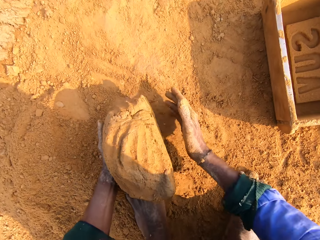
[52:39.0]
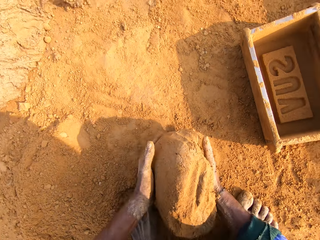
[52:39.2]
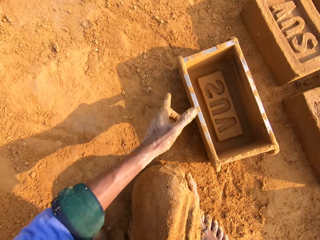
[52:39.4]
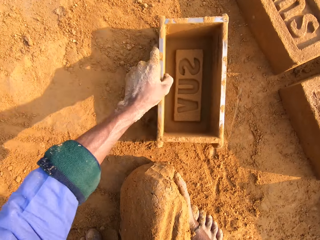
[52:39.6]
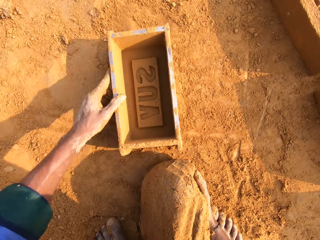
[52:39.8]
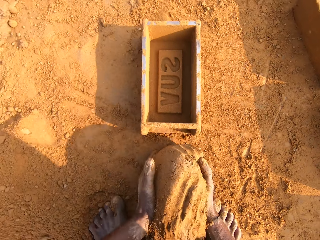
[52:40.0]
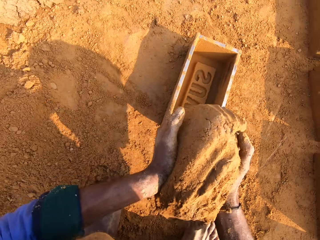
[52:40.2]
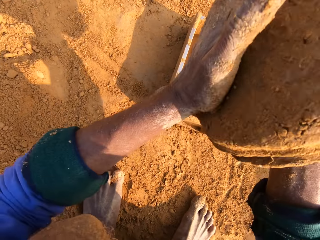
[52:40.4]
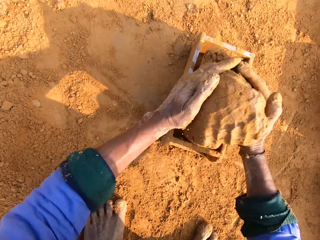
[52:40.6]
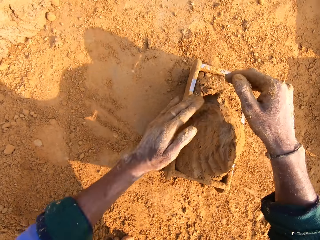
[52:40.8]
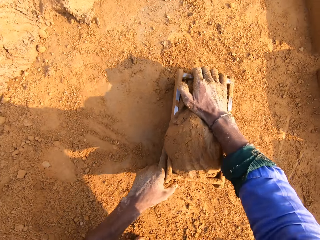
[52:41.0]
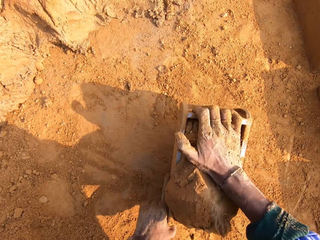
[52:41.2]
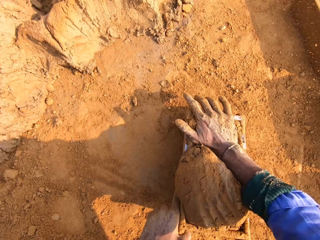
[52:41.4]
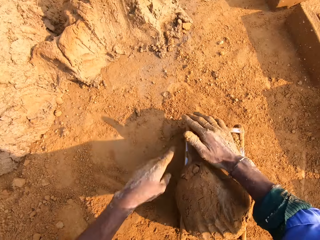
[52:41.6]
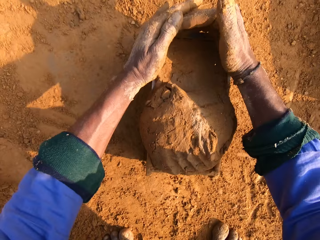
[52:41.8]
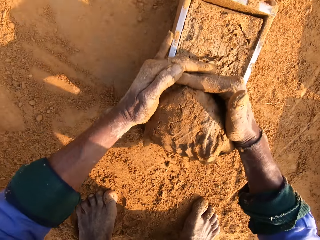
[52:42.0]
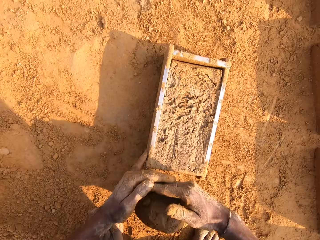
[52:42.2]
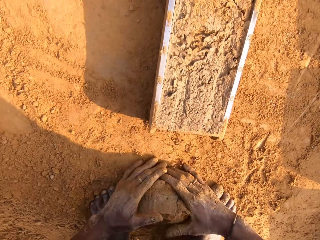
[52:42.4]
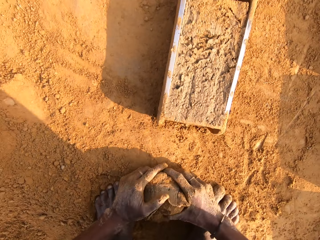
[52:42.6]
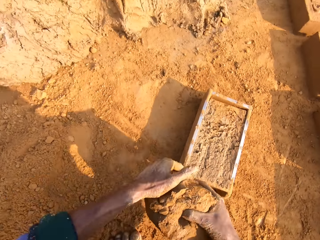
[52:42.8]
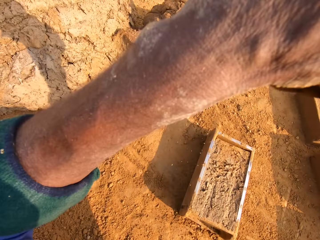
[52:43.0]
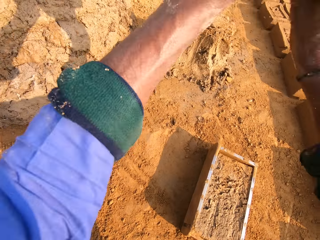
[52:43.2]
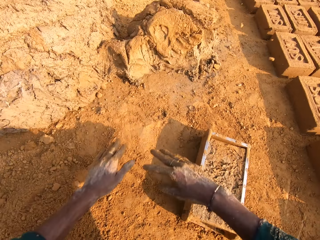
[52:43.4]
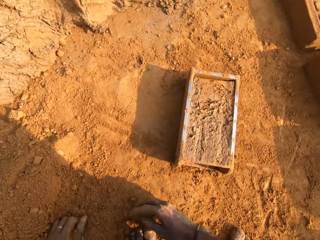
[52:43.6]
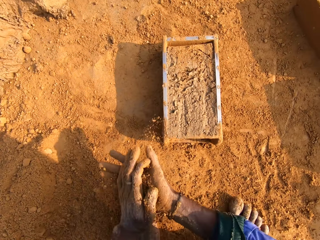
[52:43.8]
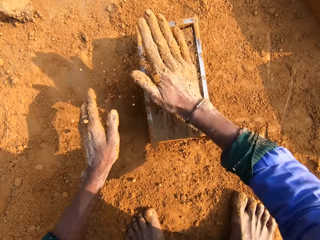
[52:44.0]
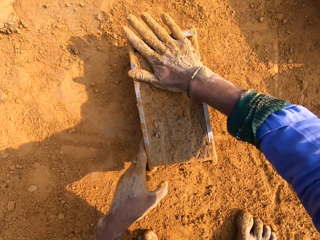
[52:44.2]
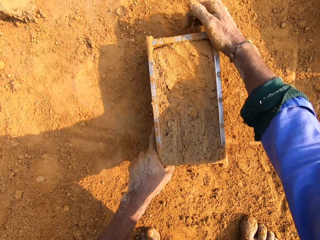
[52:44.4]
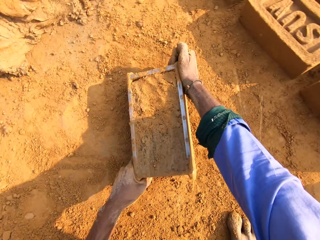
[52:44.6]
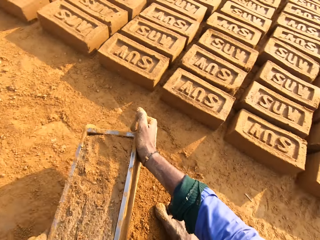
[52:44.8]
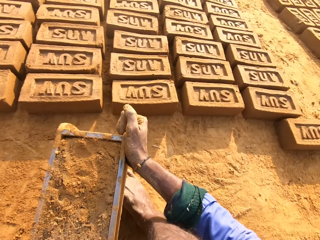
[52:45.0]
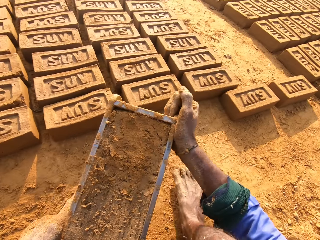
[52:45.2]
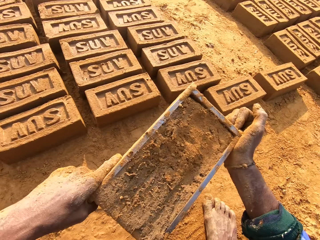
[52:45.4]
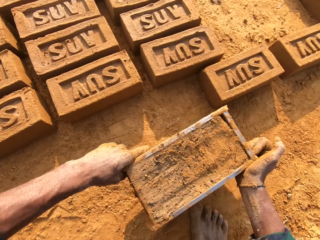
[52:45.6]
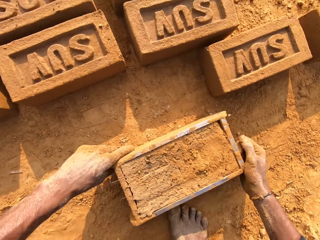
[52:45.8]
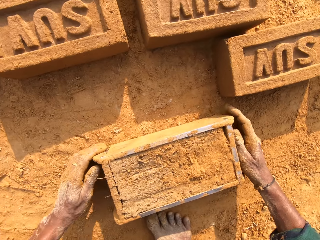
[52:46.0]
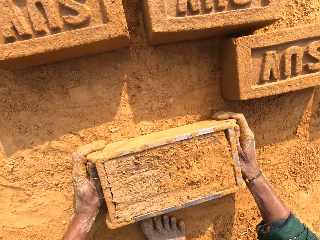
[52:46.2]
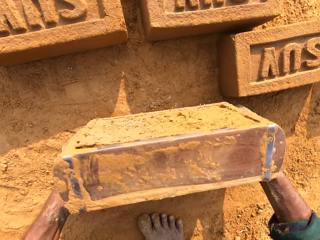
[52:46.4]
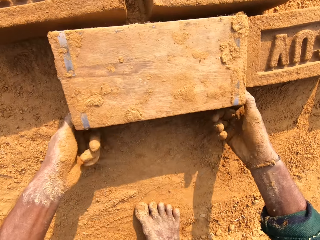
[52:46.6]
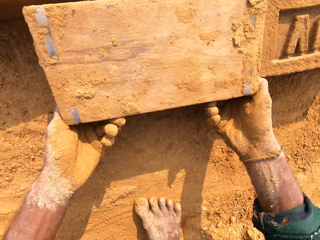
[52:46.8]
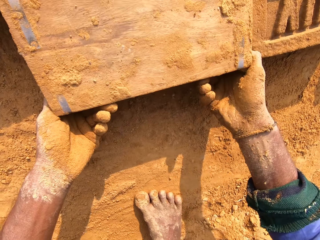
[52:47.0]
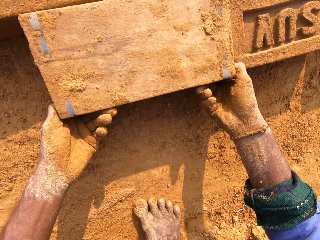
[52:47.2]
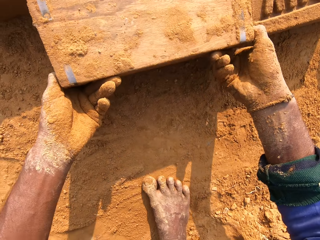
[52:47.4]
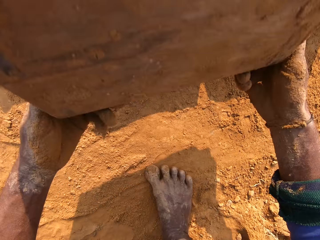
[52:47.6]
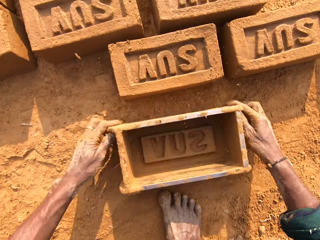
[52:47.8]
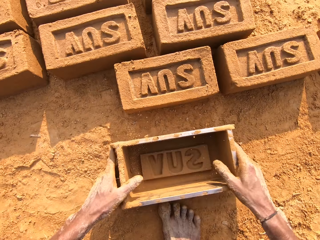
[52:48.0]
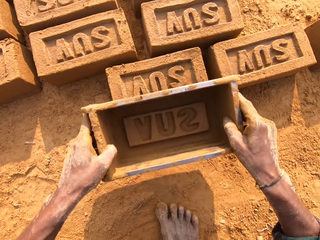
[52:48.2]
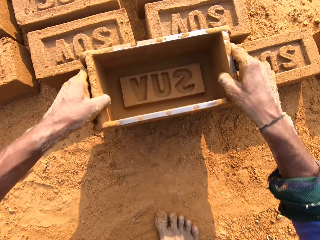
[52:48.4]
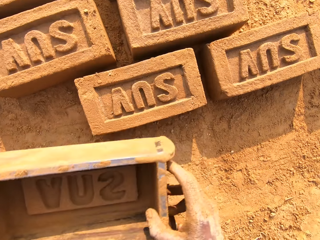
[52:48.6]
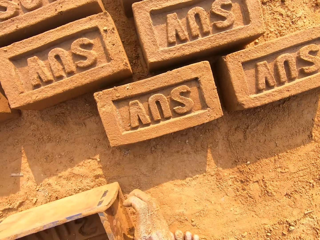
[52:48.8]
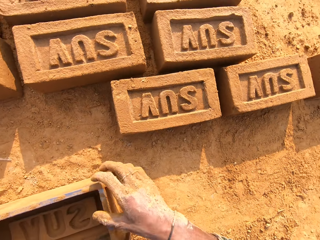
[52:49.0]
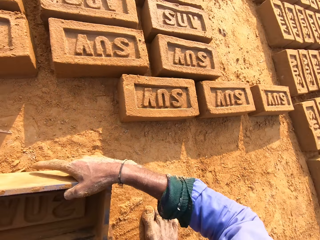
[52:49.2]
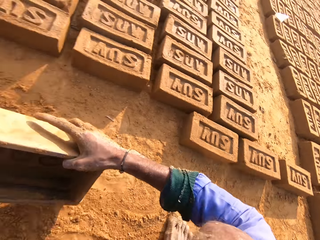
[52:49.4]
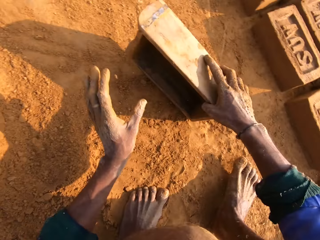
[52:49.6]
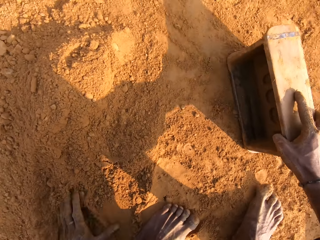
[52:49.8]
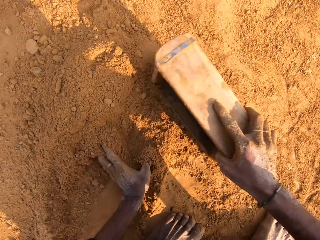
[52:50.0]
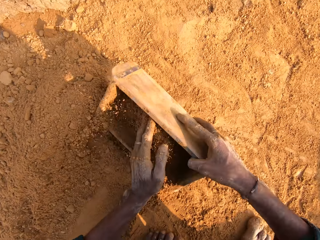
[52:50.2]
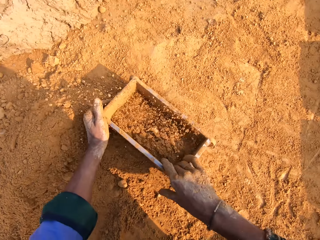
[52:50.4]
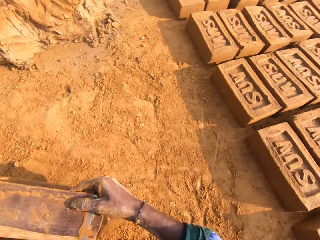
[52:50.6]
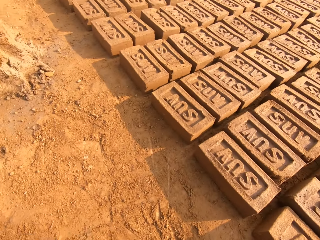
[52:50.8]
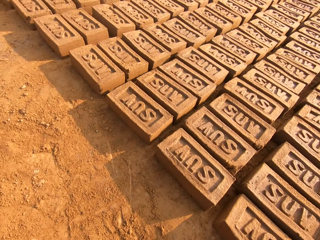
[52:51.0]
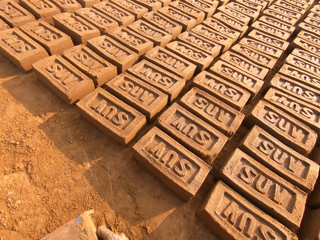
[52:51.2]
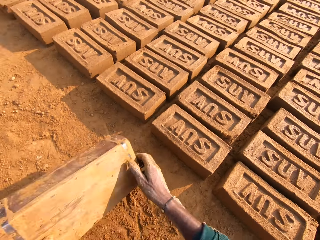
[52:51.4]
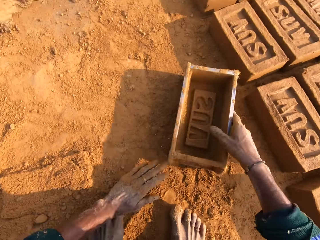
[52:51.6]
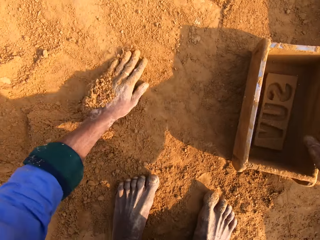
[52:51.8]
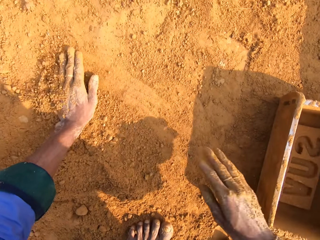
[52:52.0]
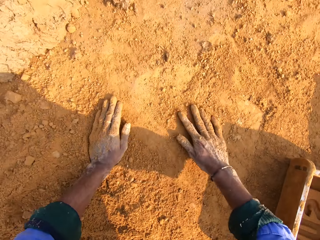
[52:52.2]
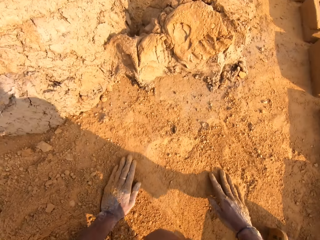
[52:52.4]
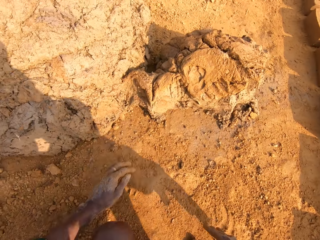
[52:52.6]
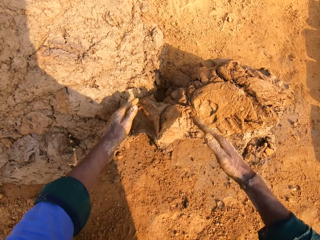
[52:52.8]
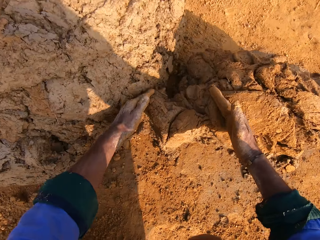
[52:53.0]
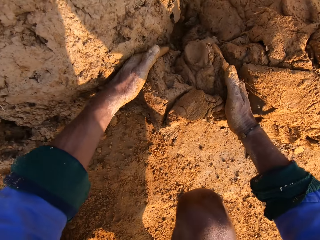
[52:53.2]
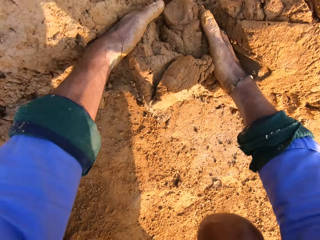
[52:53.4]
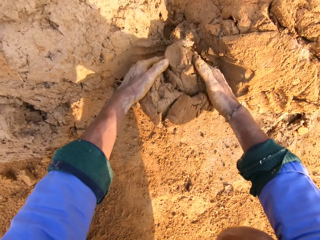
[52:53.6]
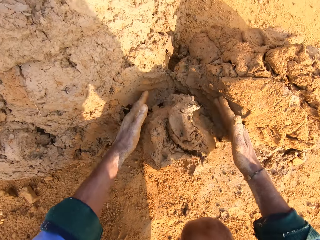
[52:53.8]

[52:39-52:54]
The camera wearer picks the mud. They pick the brick mold. They move the brick mold. They put clay in the brick mold. They press in the clay. They cut the clay. They pick the mud. They drop the clay on the heap. They collect soil. They touch the soil. They put soil on the clay. They pick the brick mold. They put the brick mold on the ground. They flip the brick mold. They remove the brick clay from the brick mold. They put the brick mold on the ground. They put soil in the brick mold. They remove soil in the brick mold. They put the brick mold on the ground. They spread soil with their hands. They touch the soil. They cut the clay.

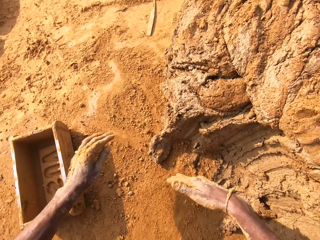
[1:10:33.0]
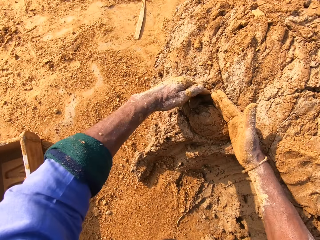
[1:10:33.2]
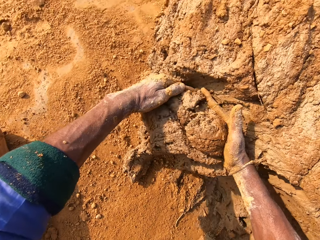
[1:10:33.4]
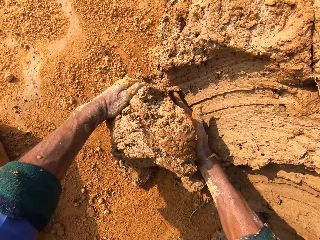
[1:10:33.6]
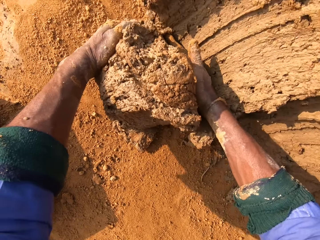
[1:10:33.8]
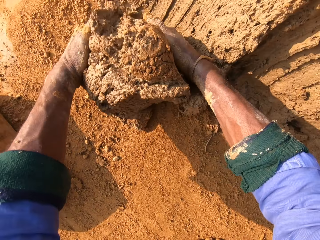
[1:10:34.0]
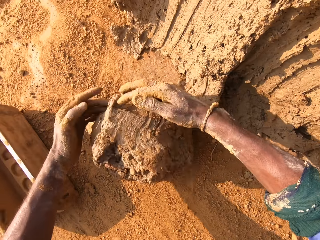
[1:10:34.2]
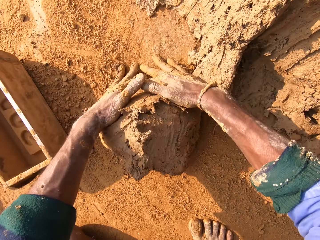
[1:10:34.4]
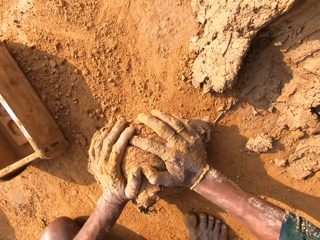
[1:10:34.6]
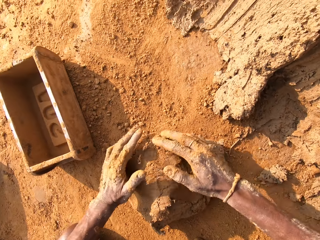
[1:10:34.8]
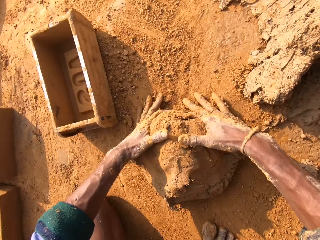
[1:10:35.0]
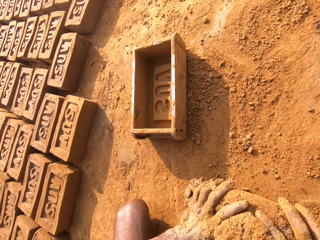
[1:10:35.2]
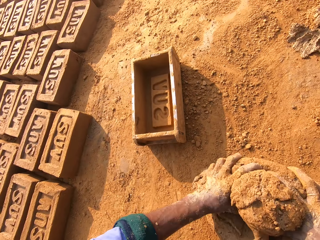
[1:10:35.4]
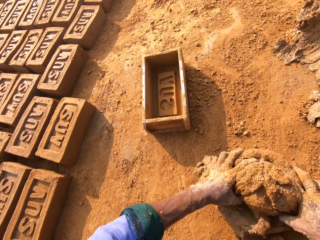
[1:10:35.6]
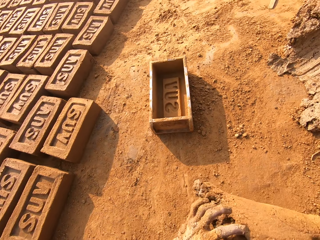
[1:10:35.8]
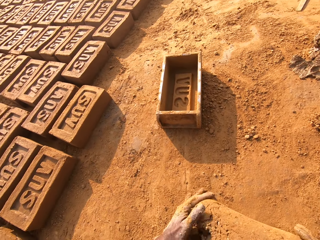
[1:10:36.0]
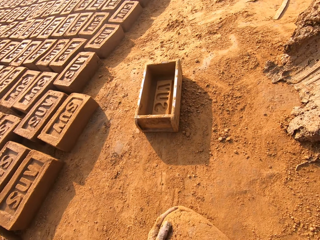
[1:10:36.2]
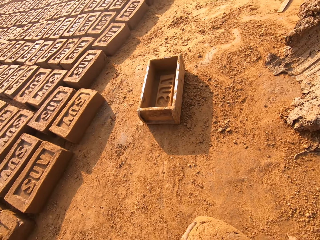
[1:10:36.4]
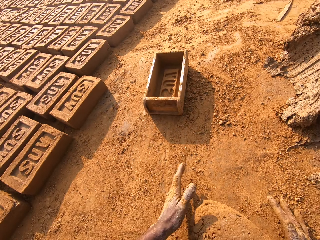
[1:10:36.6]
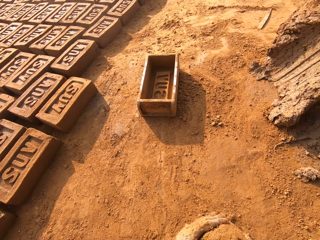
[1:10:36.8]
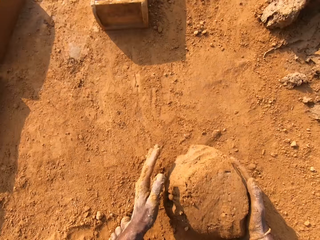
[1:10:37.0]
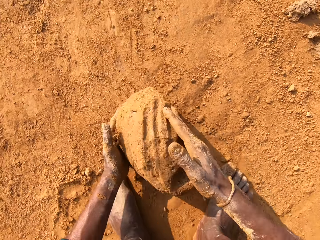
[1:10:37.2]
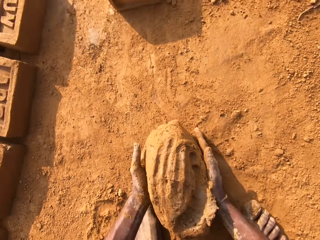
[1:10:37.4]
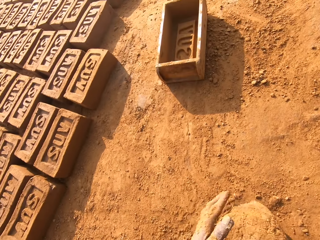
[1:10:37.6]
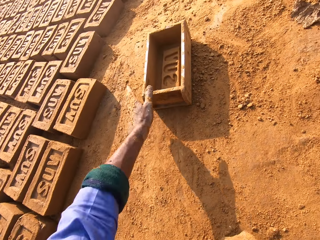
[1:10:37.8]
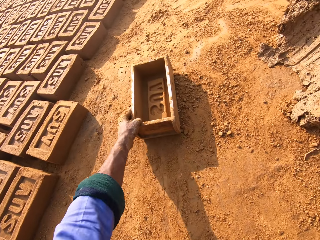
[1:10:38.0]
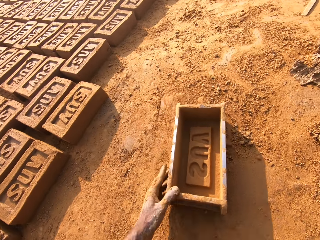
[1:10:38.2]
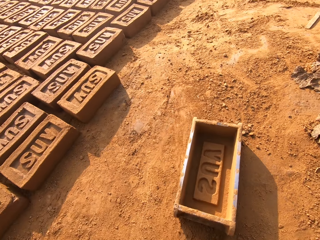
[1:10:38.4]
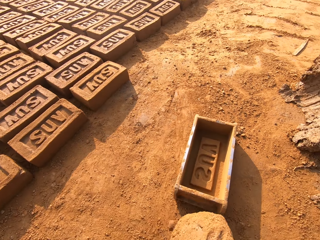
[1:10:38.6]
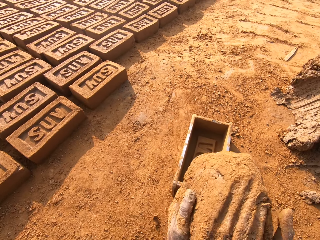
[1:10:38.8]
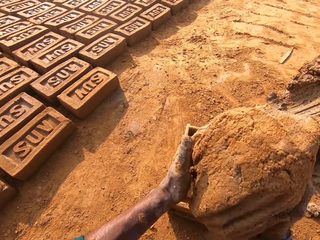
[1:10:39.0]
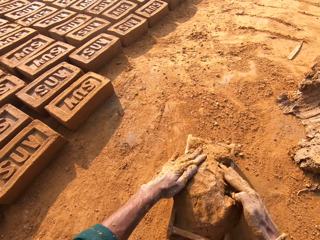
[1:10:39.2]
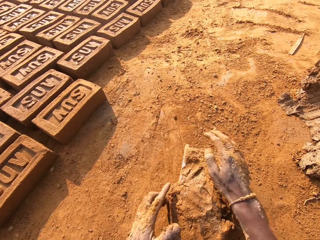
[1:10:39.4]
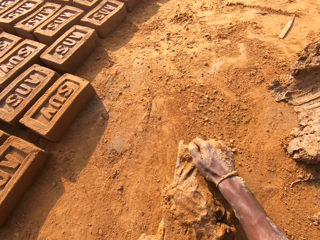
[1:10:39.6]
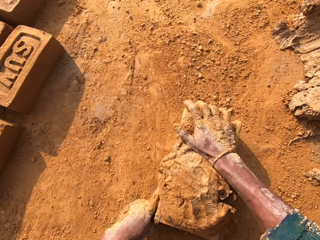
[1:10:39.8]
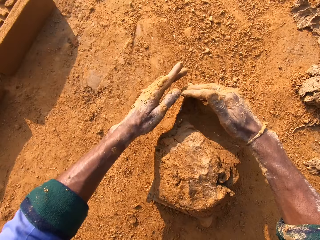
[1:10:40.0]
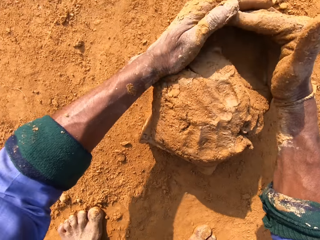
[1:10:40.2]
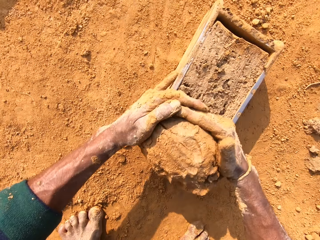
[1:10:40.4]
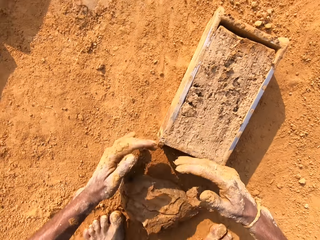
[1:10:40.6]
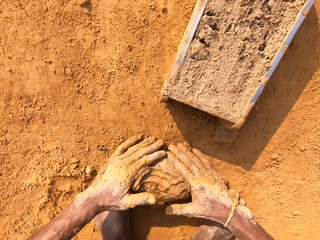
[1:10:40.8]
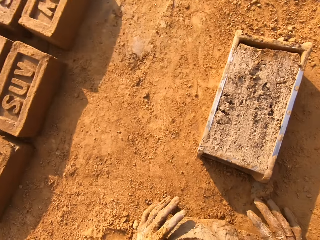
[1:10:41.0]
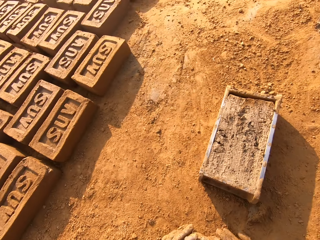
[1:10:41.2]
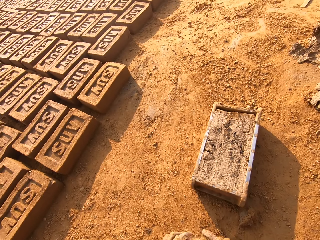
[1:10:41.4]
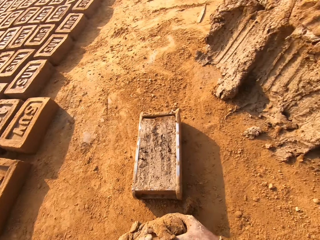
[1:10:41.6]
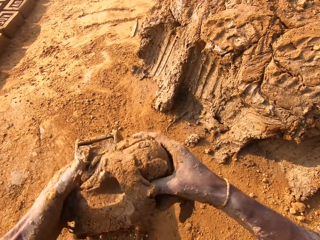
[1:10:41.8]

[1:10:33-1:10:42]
The camera wearer rubs hands on the soil. They cut mud with both hands, roll the mud in the sand, and move a brick molder closer. They put the mud in the brick molder, remove extra mud from the brick molder, and pick up mud.
